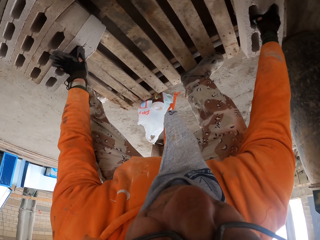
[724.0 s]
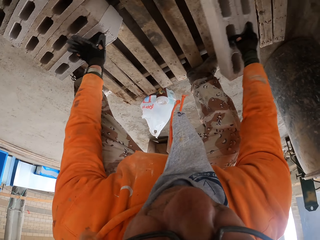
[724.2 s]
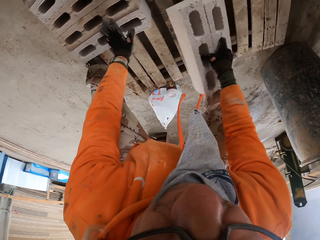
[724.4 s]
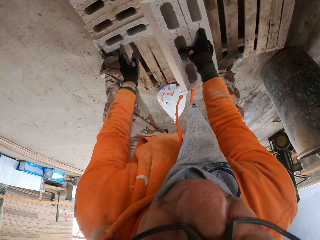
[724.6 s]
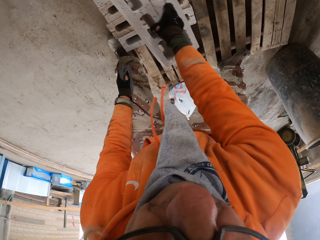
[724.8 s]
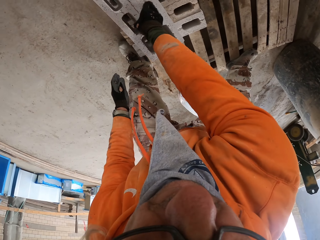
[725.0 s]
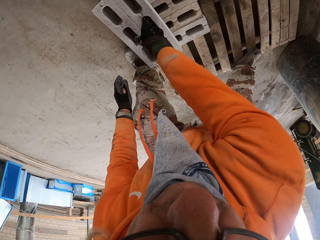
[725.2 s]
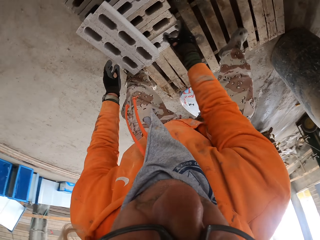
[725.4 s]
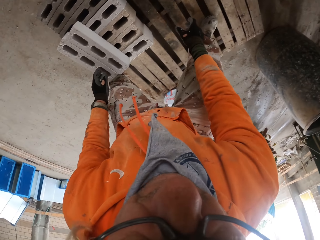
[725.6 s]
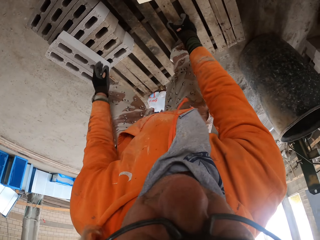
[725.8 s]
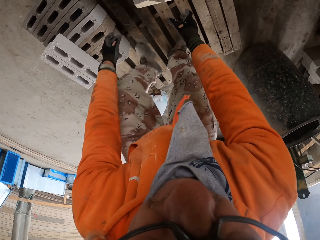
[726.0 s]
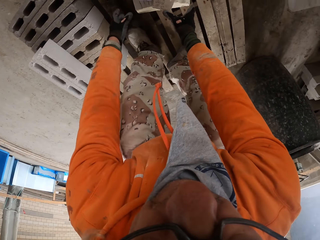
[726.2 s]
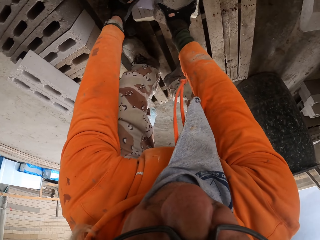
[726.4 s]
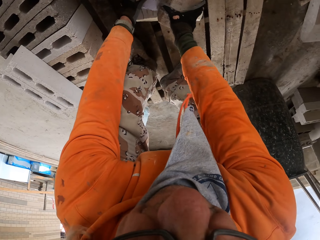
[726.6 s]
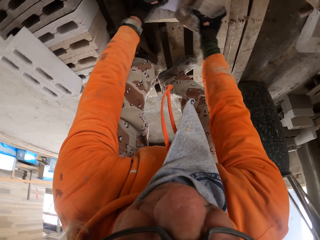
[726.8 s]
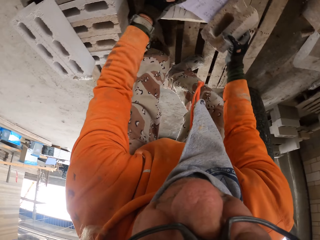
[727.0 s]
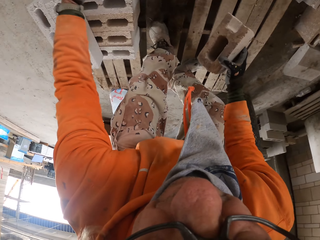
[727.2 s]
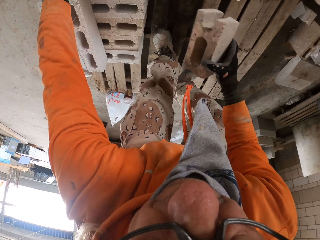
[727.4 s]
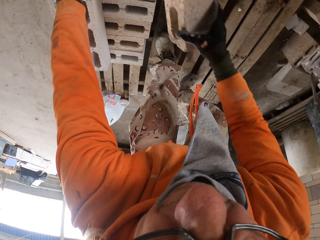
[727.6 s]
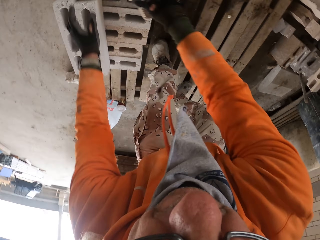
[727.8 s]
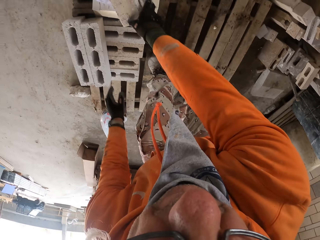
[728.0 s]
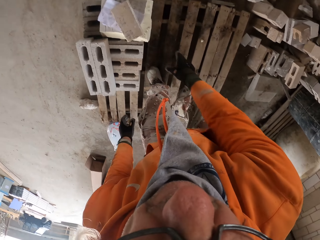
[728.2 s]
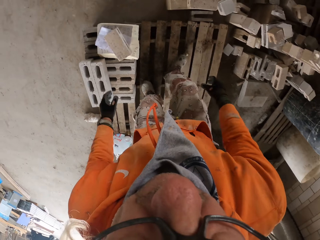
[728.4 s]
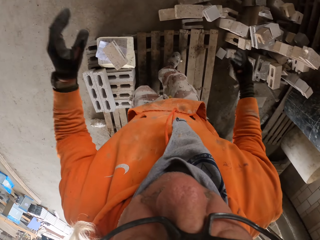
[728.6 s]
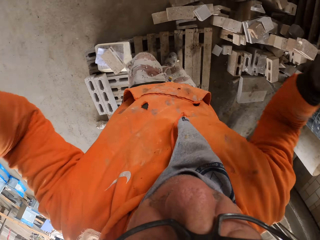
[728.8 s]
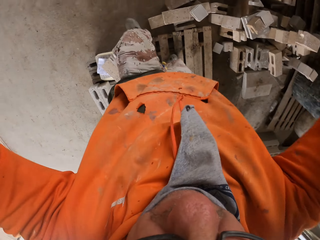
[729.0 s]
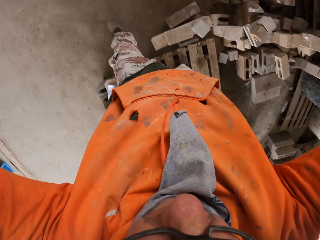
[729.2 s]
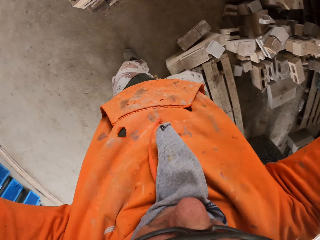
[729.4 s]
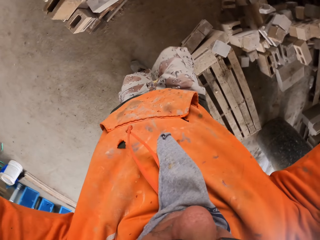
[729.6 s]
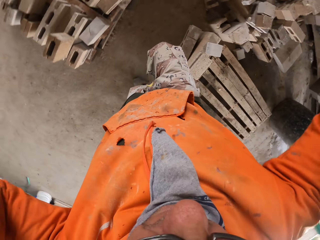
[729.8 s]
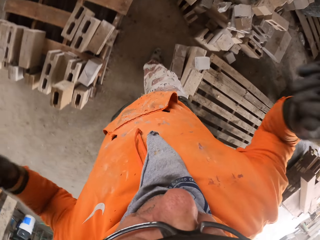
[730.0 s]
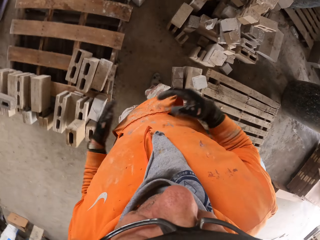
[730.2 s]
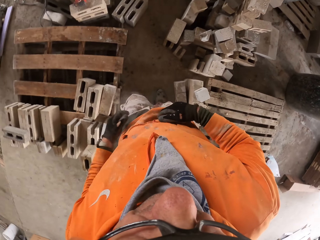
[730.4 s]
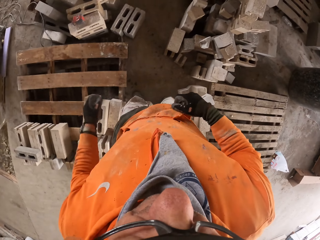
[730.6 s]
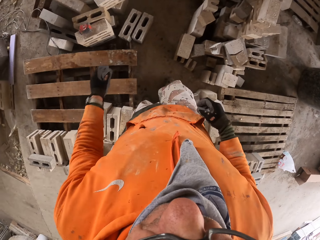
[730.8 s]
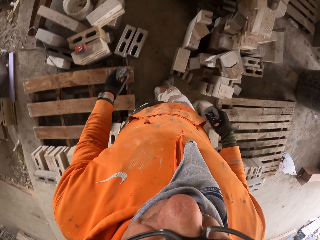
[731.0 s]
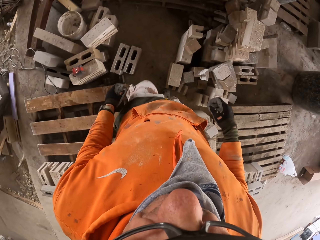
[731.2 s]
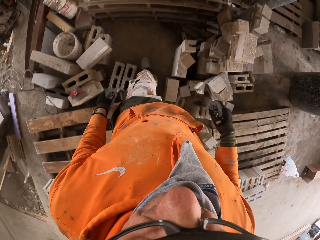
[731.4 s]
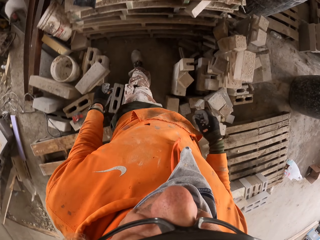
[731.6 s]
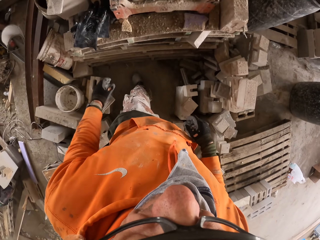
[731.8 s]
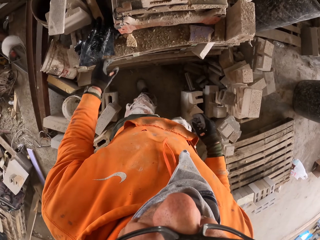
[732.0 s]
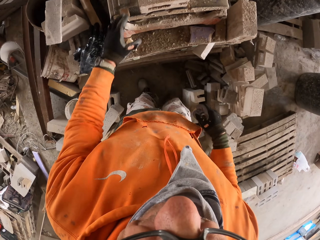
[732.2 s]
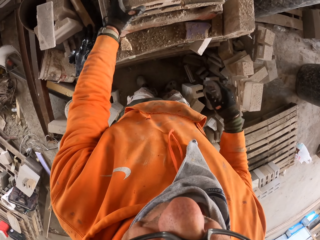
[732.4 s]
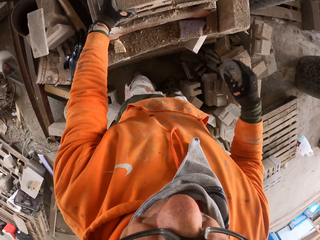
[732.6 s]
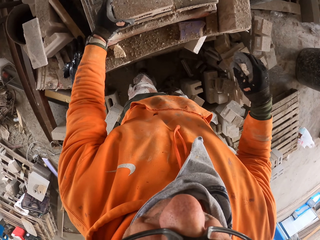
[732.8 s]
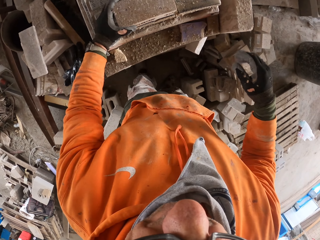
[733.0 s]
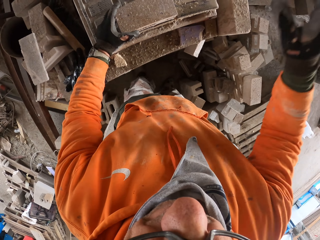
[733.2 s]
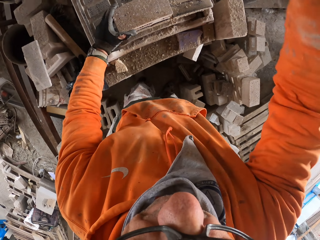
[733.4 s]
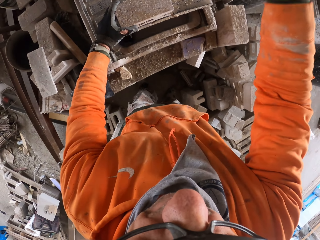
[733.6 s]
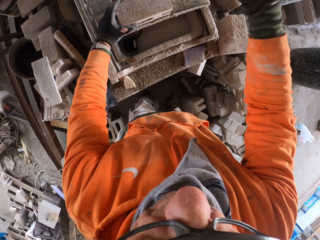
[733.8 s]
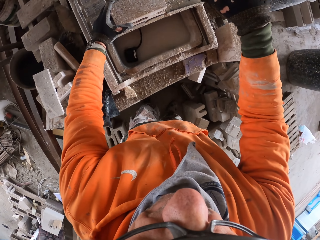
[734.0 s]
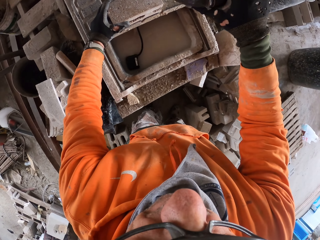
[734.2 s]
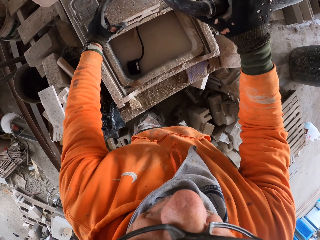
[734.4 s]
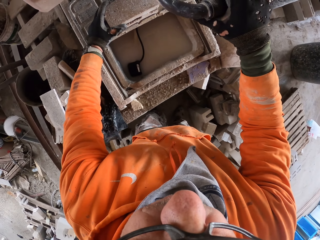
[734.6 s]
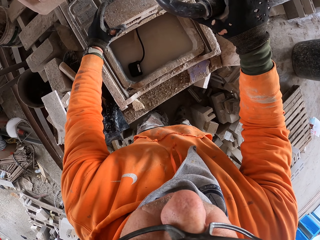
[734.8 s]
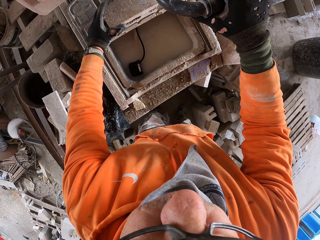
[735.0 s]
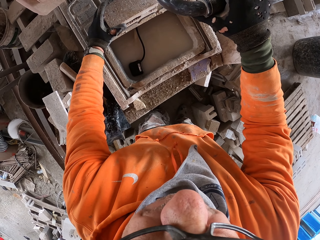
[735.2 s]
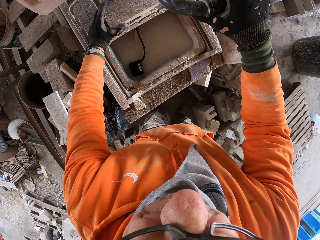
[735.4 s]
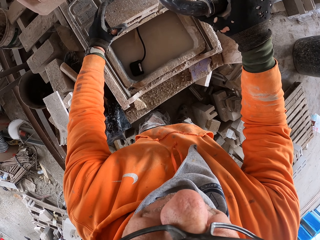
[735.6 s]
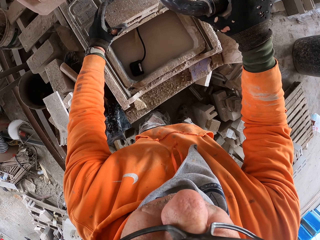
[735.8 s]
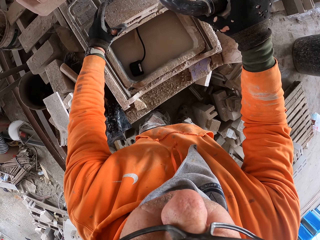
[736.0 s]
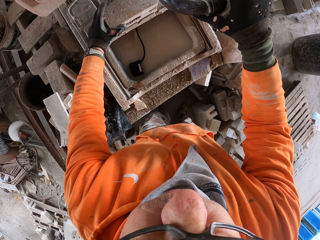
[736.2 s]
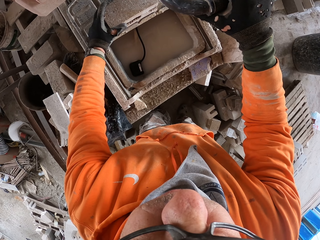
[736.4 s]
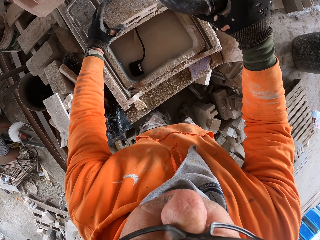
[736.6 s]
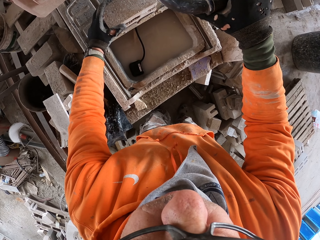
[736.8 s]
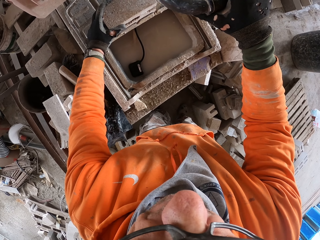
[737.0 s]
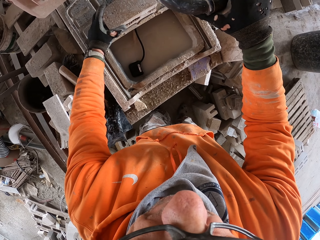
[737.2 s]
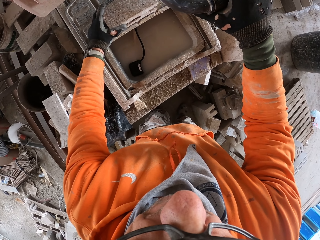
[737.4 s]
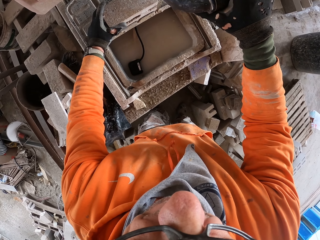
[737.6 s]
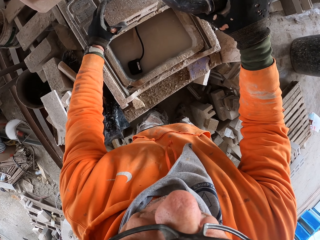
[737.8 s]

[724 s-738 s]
The camera wearer adjusts the camera. They walk around the workshop. They move the brick on the brick cutting saw machine. They touch the brick. They cut the brick with the brick cutting saw machine.

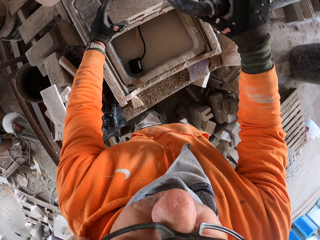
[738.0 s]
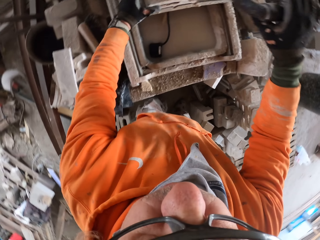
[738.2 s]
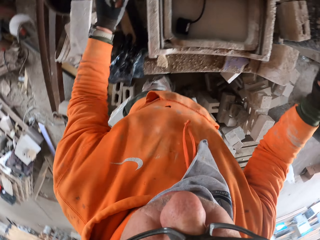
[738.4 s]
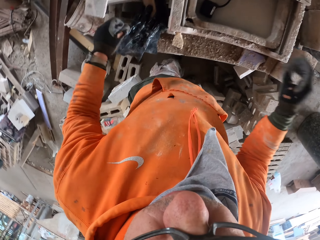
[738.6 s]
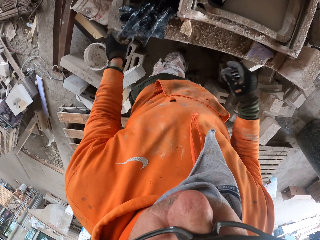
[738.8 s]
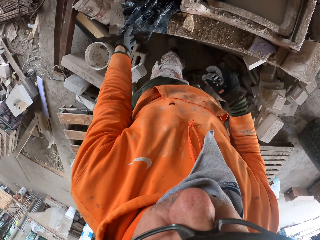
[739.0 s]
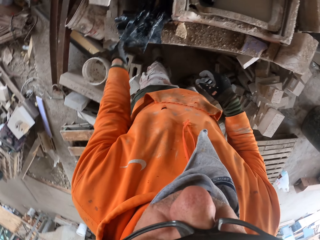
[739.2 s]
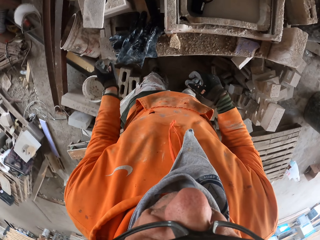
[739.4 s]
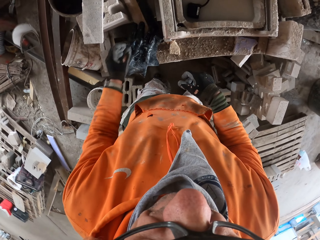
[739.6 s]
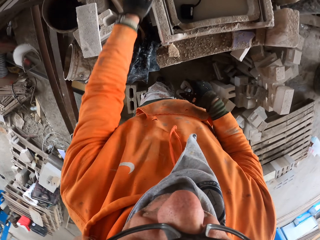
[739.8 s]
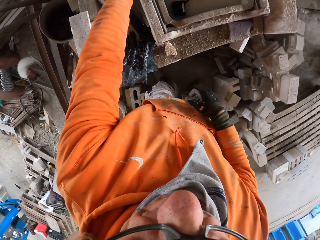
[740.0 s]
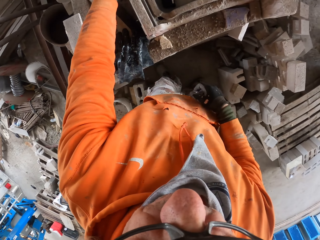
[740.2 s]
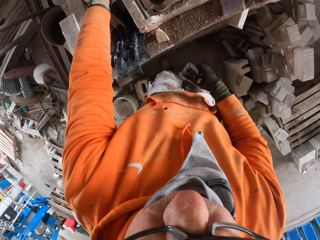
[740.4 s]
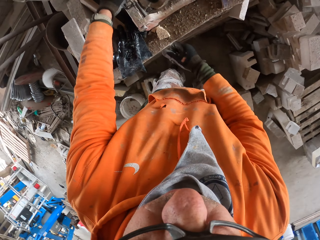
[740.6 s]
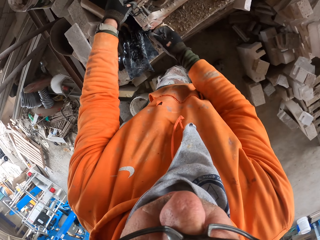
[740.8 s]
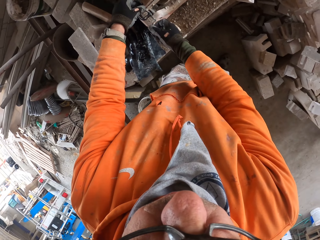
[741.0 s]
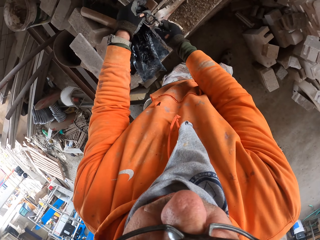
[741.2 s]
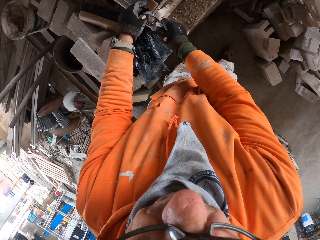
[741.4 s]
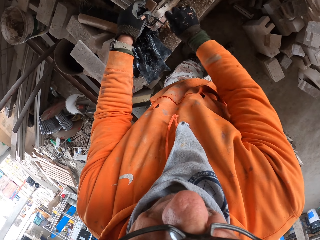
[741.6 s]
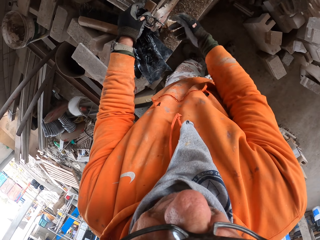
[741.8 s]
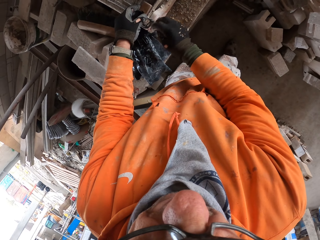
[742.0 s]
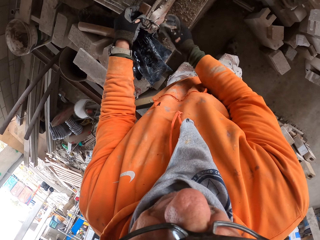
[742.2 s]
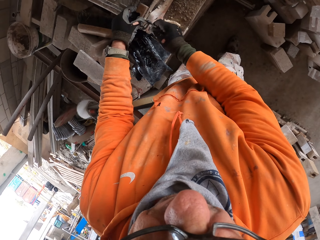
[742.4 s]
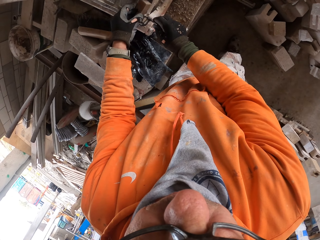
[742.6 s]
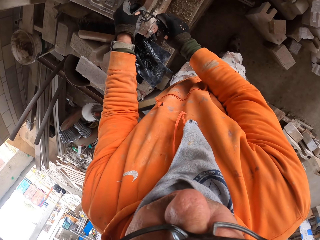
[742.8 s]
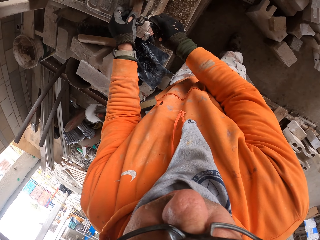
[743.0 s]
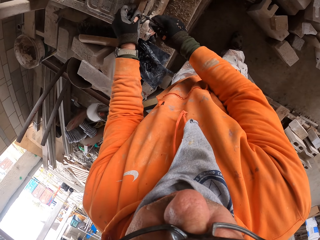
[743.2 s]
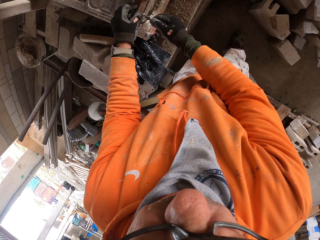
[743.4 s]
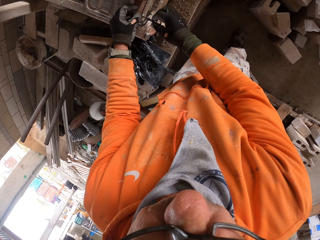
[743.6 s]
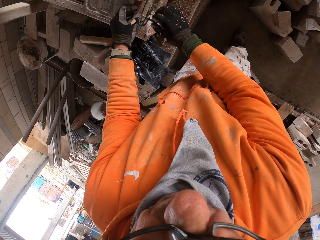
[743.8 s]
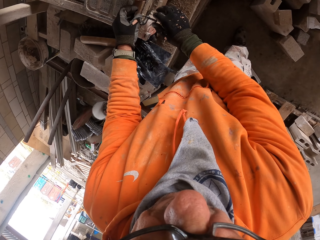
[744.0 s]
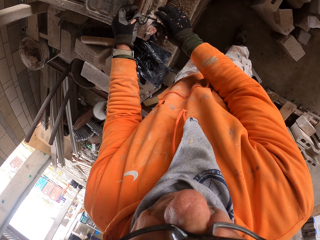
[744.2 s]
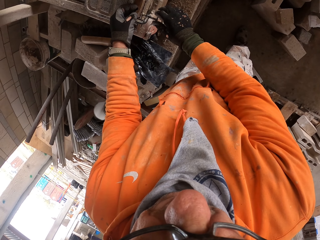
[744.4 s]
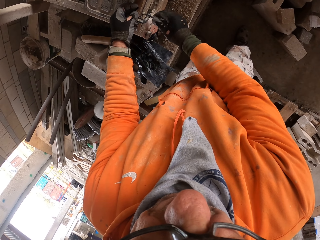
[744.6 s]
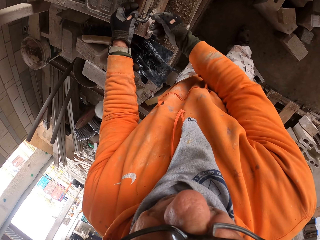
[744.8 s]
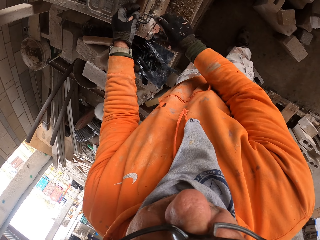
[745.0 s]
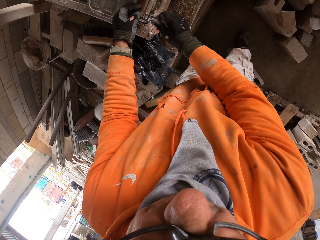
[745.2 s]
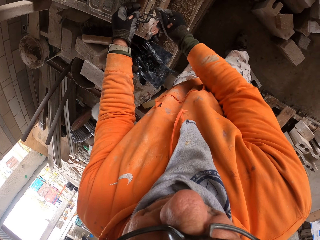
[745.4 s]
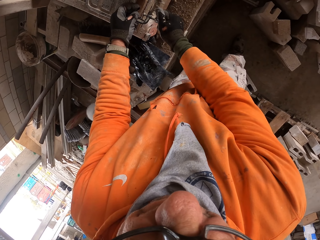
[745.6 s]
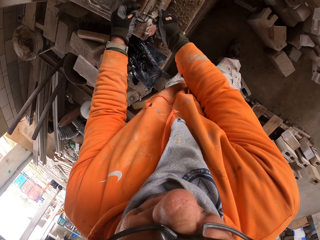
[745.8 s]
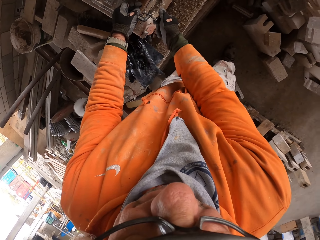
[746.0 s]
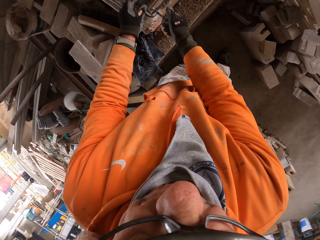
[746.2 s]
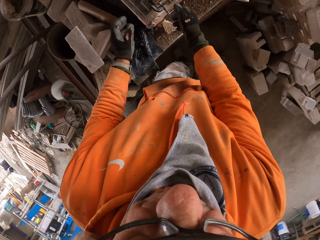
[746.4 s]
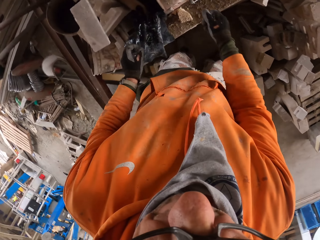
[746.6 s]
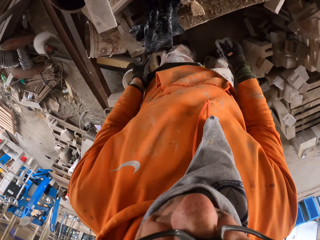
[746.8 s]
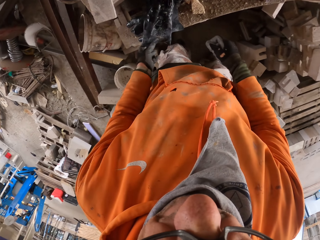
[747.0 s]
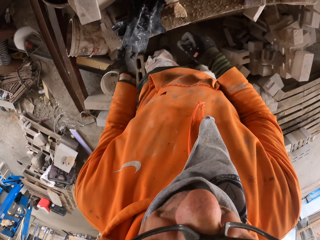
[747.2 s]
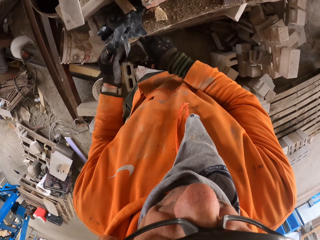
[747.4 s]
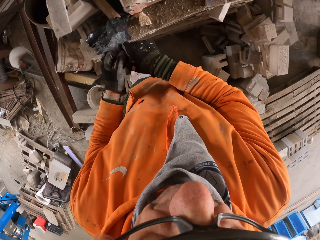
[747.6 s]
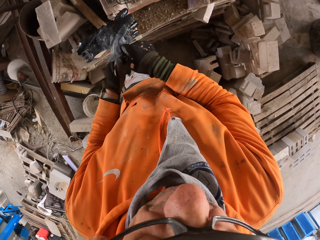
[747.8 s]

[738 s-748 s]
The camera wearer moves his hands. He moves the brick on the brick cutting saw machine. He adjusts the brick cutting saw machine.
